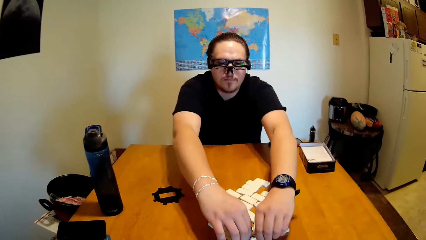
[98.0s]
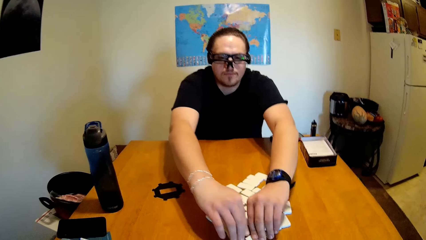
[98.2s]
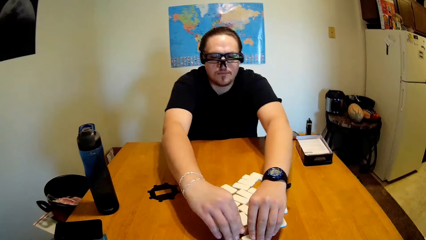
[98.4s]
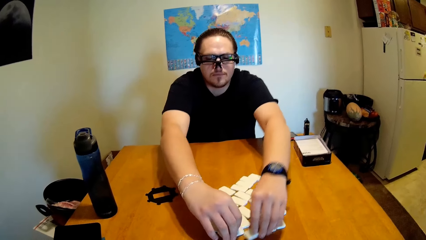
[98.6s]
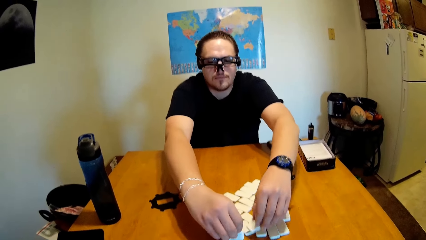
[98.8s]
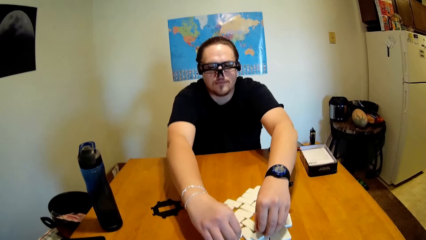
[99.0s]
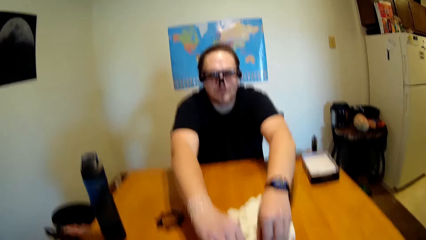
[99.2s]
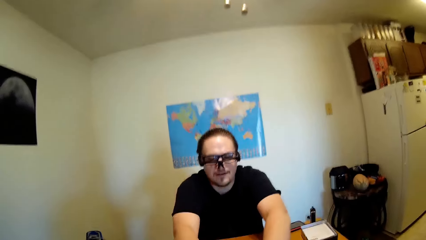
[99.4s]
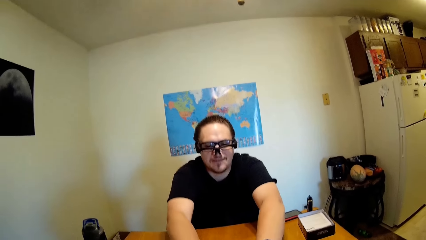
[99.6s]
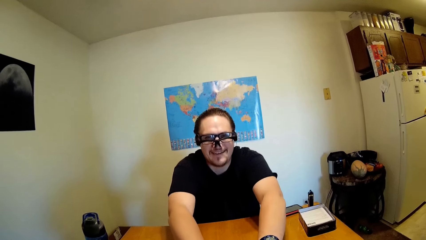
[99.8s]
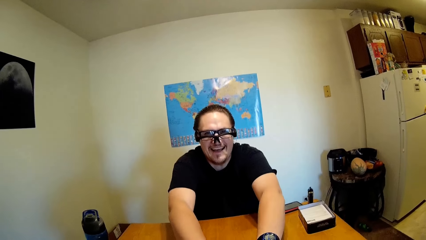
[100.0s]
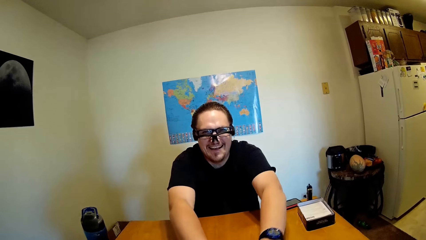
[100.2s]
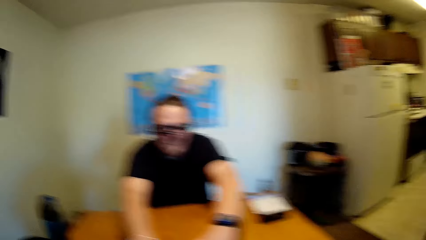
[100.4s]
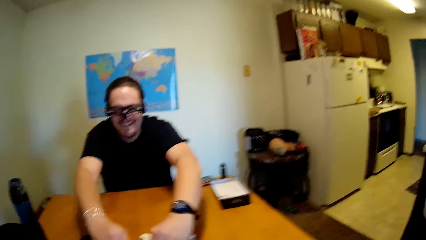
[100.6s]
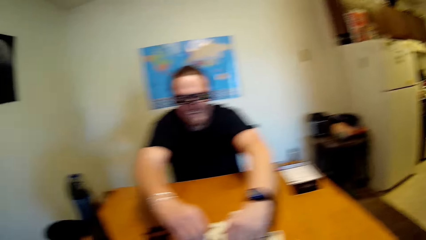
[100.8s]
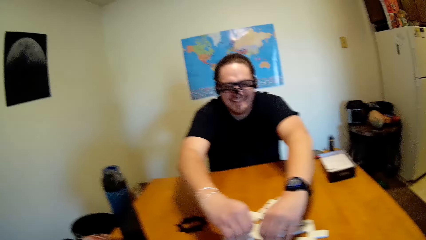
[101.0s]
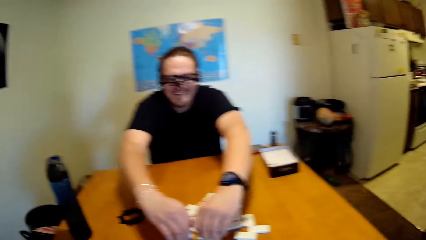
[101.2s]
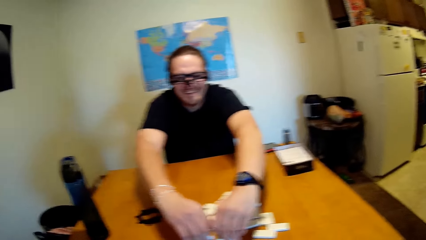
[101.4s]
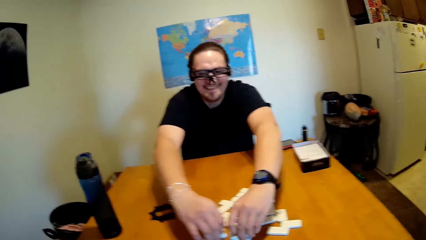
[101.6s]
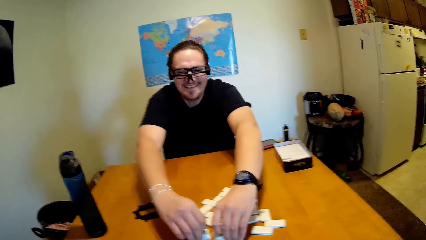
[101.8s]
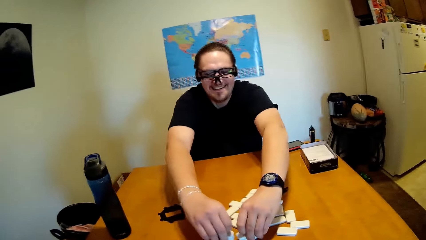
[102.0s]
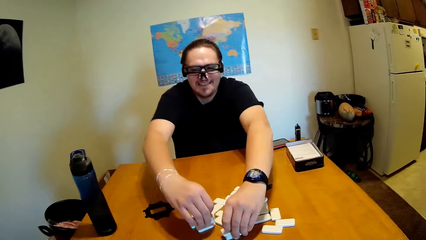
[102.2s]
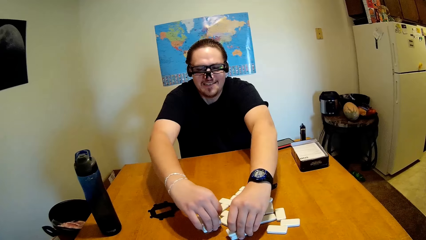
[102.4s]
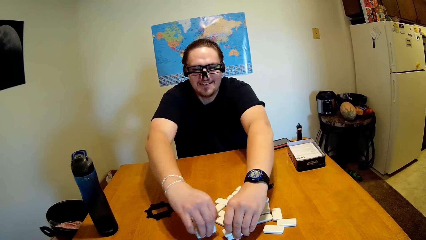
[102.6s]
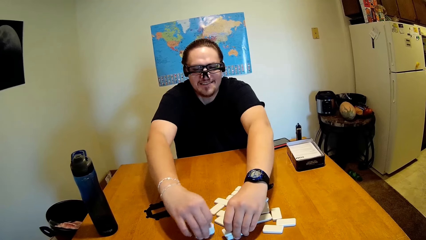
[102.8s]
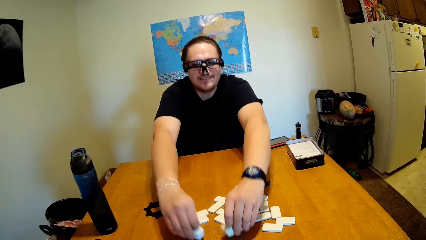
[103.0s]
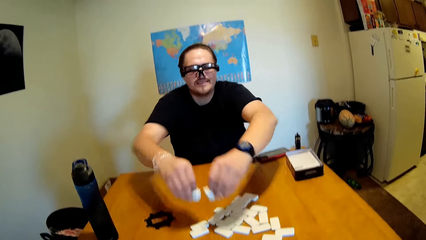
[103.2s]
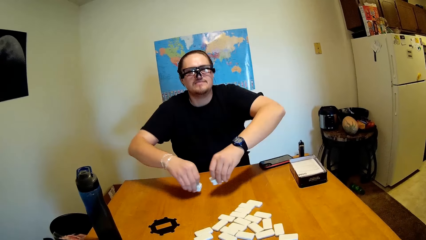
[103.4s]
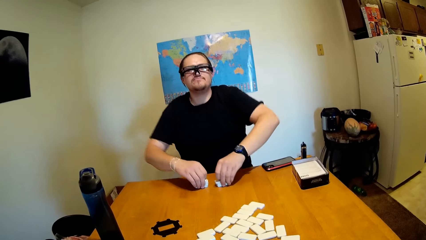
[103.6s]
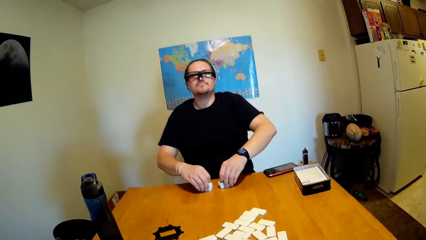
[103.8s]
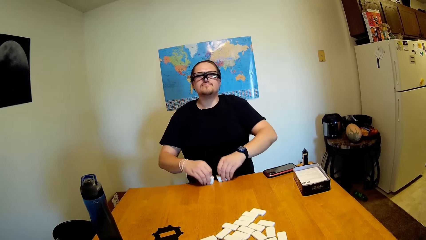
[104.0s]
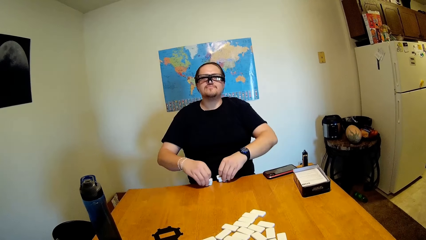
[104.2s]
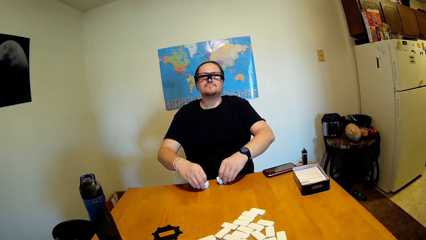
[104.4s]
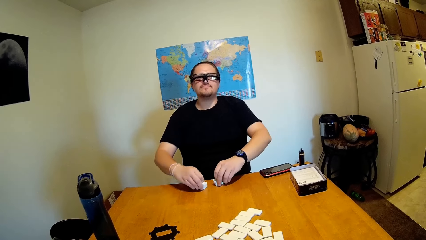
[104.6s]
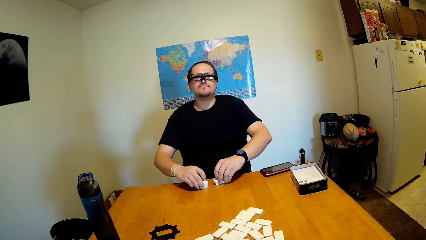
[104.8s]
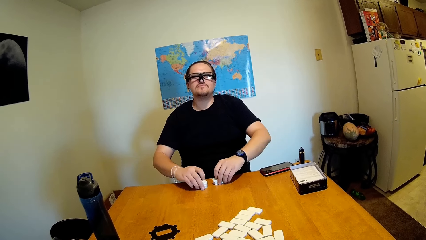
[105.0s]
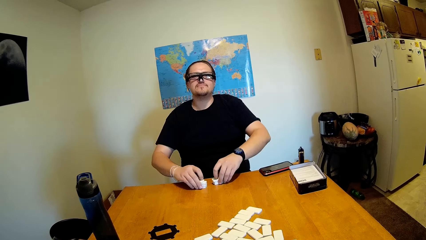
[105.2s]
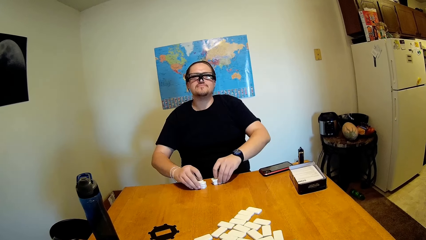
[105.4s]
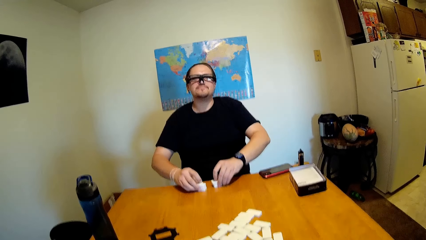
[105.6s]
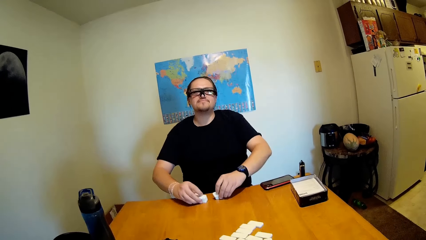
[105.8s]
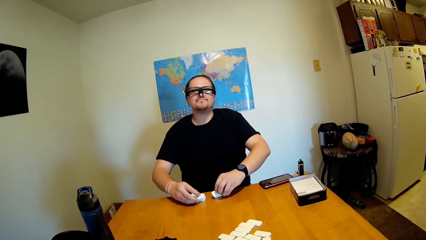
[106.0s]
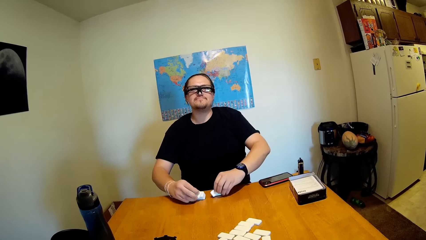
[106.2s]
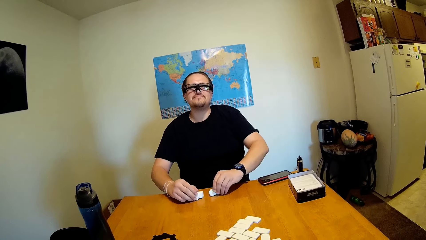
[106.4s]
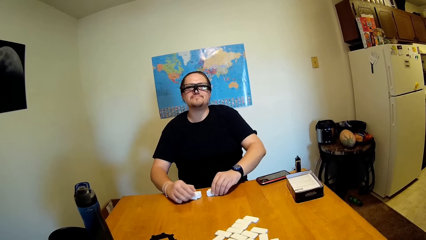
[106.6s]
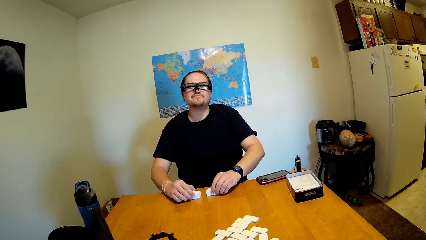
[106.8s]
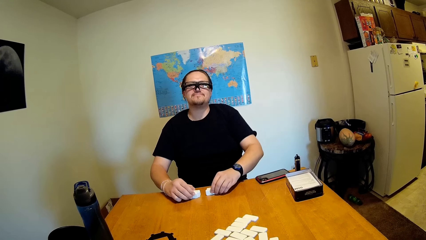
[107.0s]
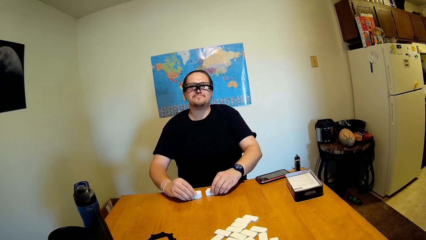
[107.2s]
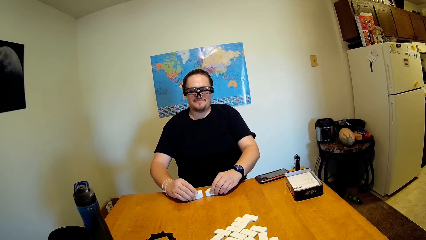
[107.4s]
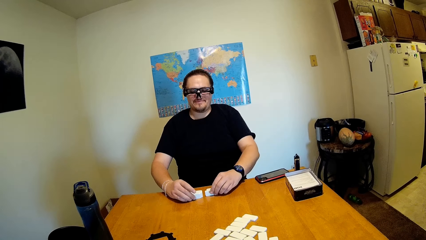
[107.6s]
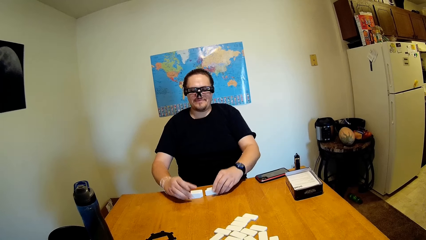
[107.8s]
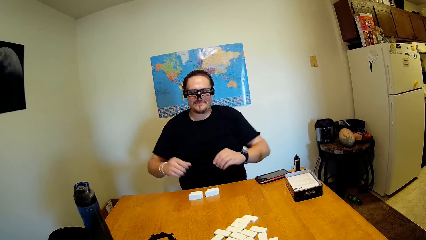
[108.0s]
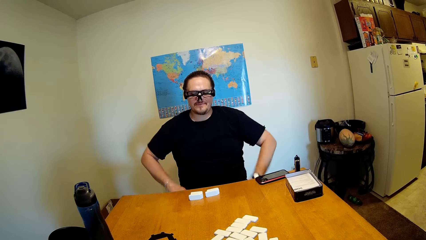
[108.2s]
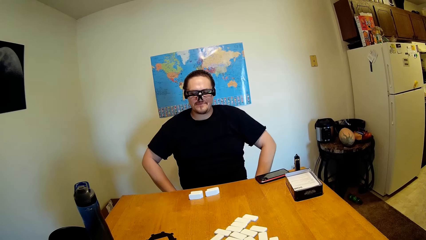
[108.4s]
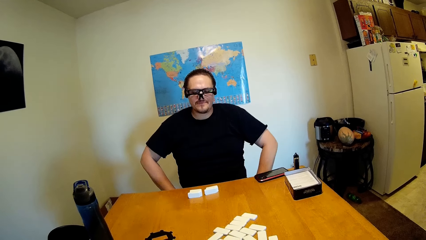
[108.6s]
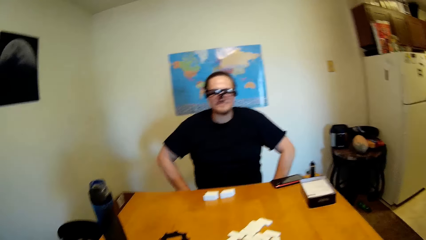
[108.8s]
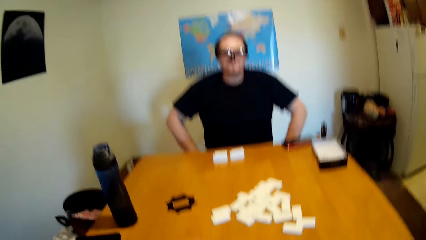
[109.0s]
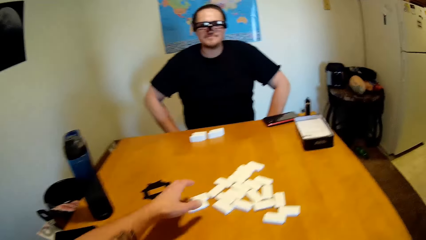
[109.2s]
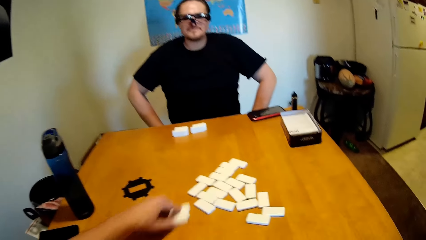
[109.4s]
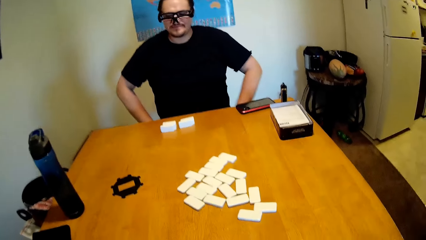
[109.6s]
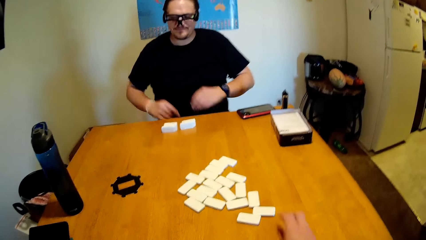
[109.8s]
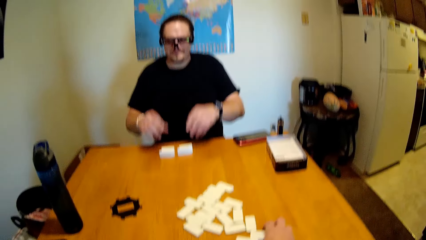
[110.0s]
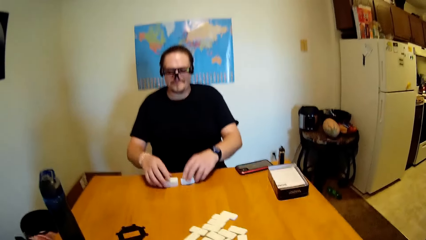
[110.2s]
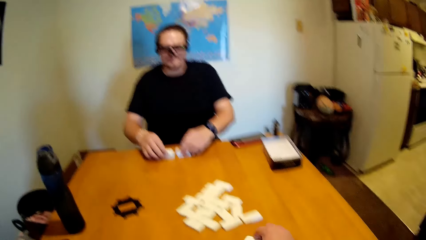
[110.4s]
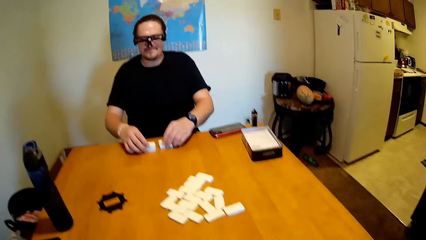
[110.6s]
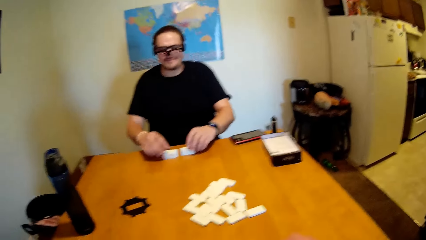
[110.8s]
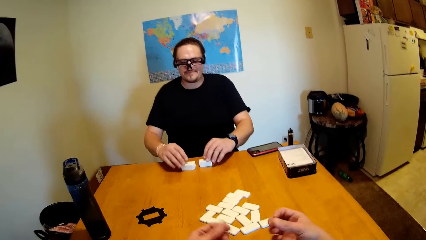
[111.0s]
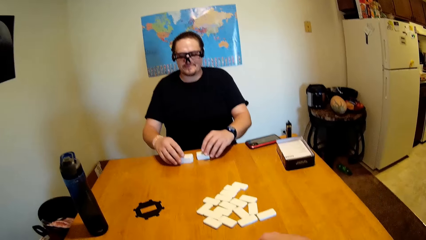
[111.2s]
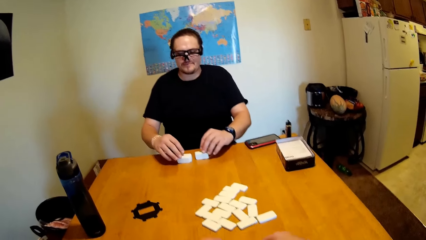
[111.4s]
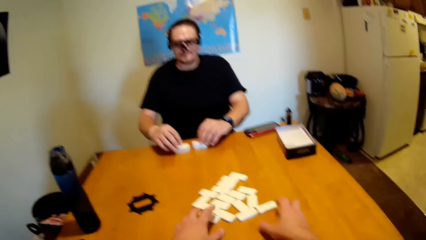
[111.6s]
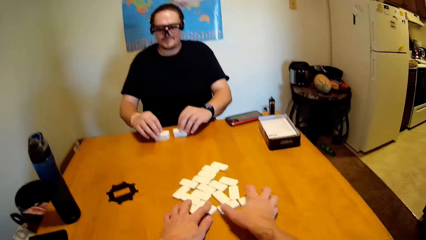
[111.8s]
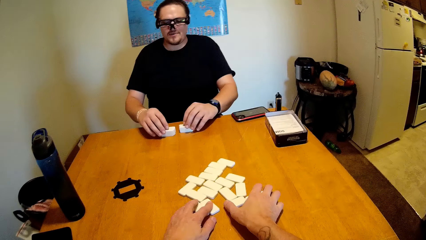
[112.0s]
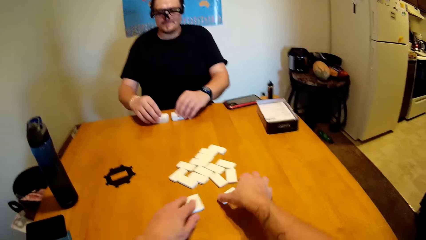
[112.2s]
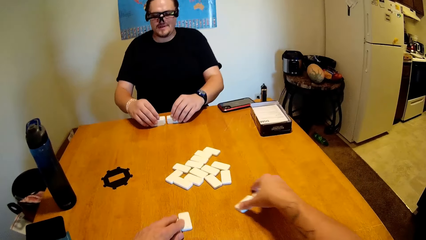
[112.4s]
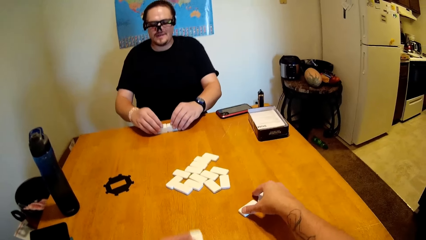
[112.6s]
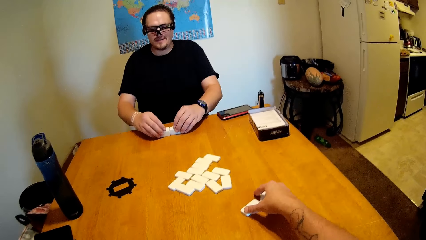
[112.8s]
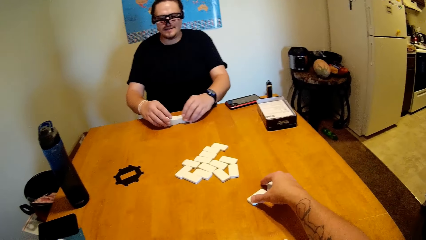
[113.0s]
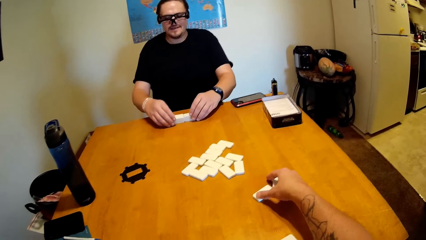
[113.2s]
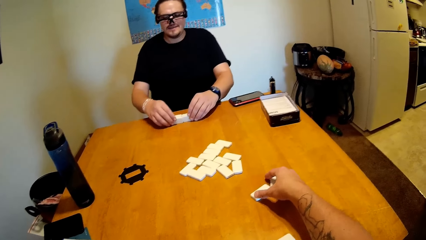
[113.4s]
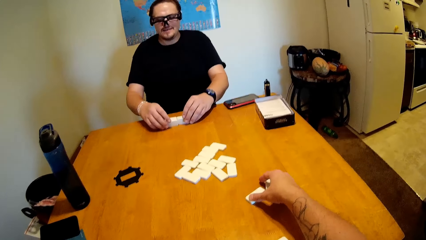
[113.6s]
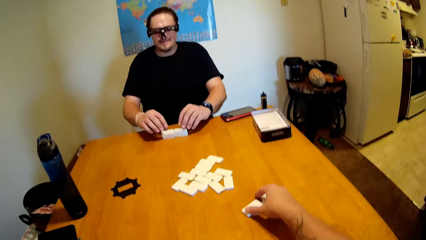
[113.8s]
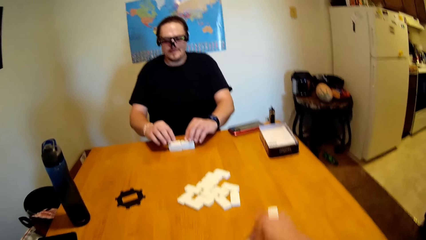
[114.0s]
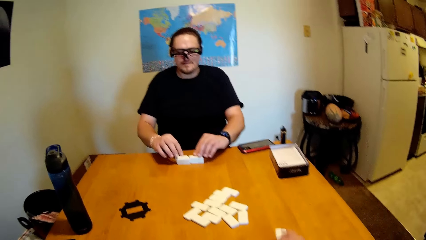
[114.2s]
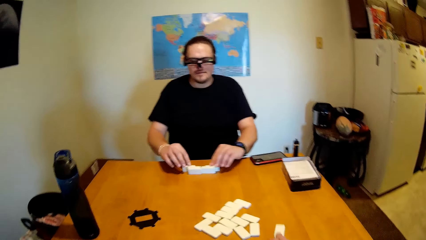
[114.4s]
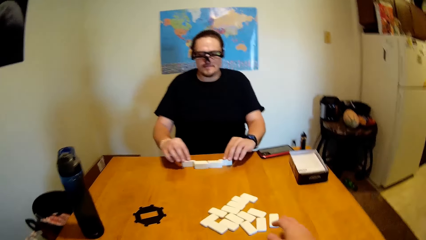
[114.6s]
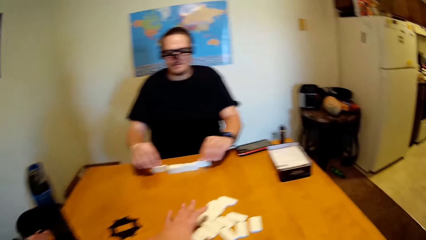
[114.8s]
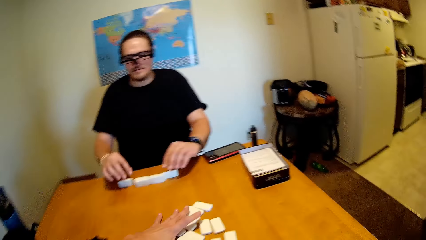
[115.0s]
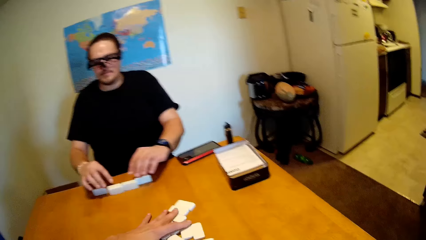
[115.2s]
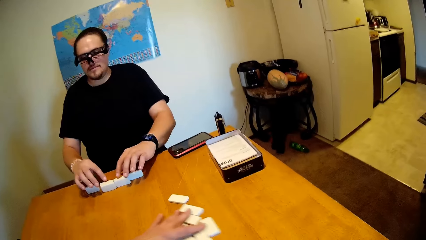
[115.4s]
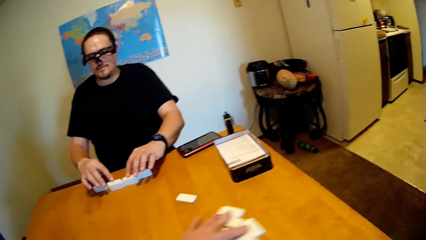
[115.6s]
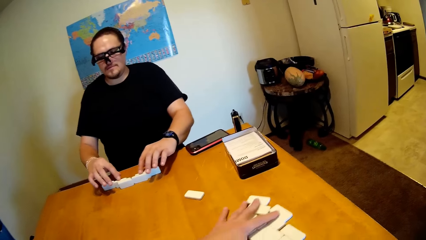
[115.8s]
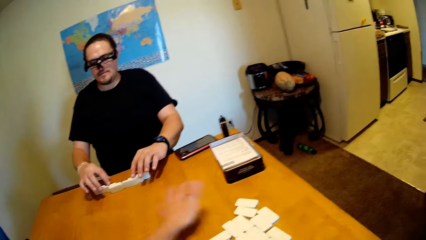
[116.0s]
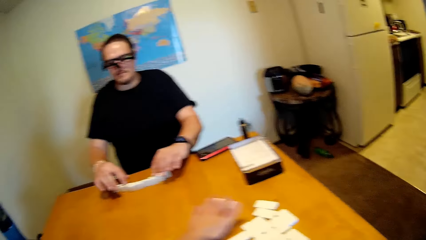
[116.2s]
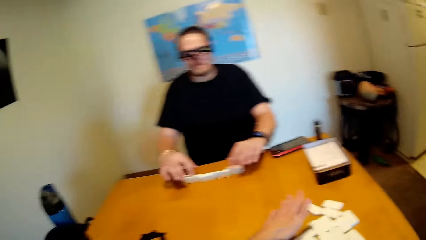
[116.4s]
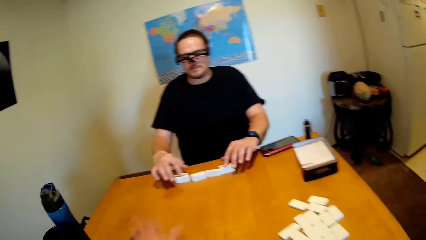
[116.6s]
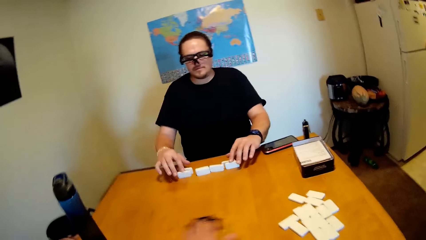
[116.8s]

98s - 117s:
A man shuffles the bricks and laughs. The man shuffles the bricks, picks up the bricks, knocks the bricks on the table, touches the dominoes, and drops his hands down. The camera wearer laughs. The man picks up the bricks. The camera wearer talks to the man and picks up the bricks. The man spreads the bricks. The camera wearer spreads the bricks.
